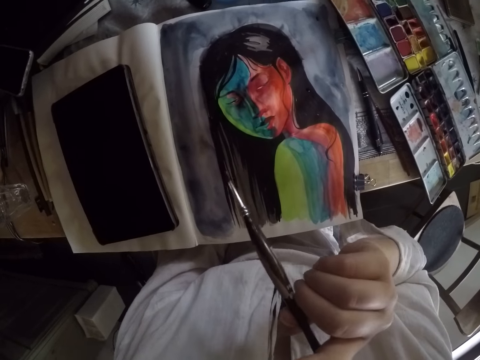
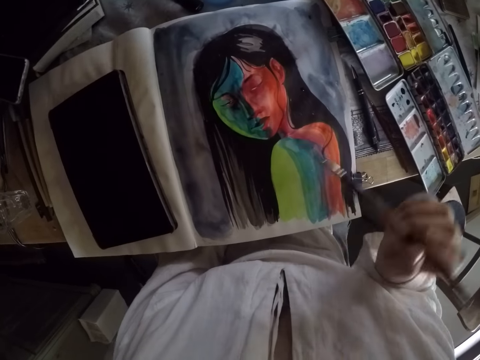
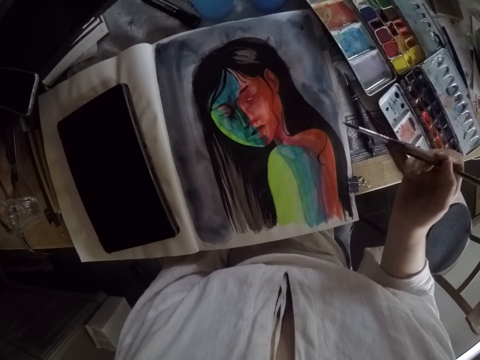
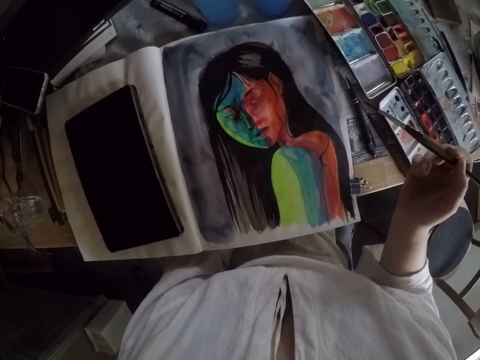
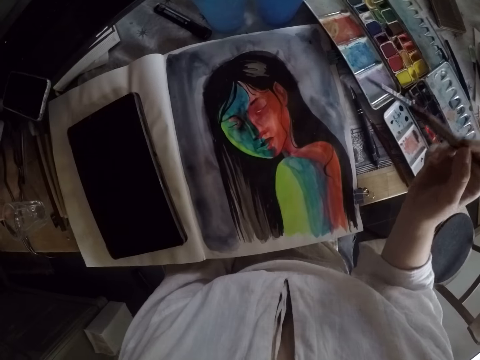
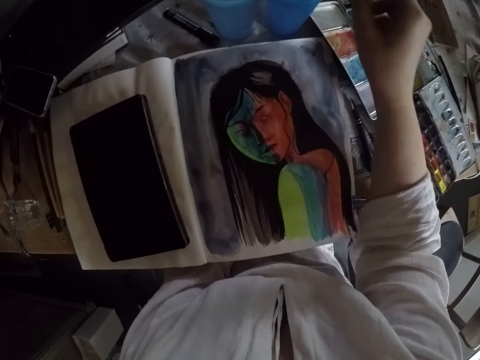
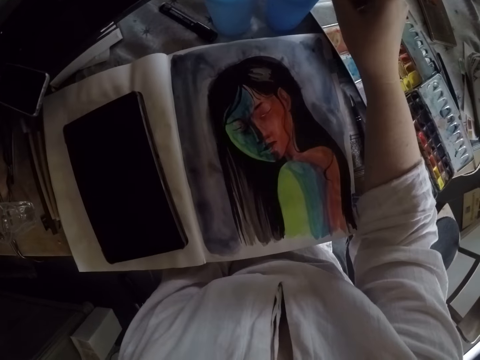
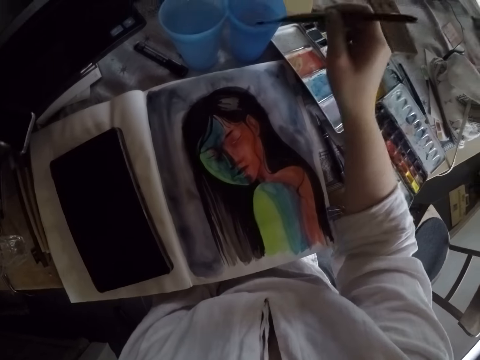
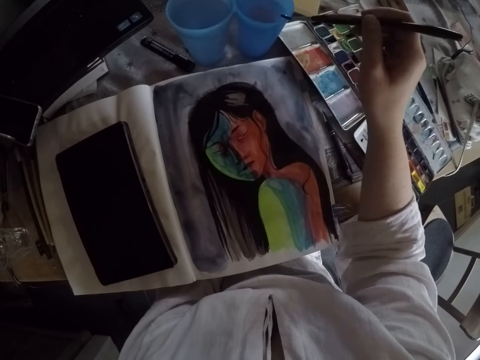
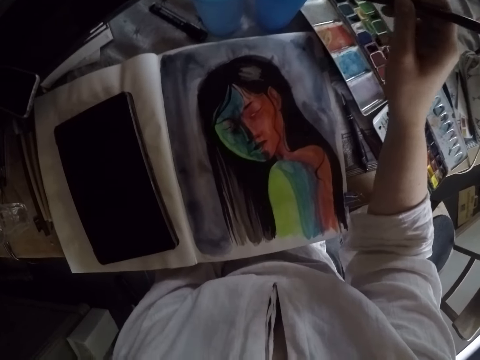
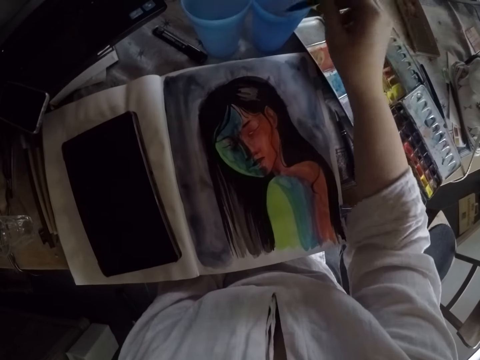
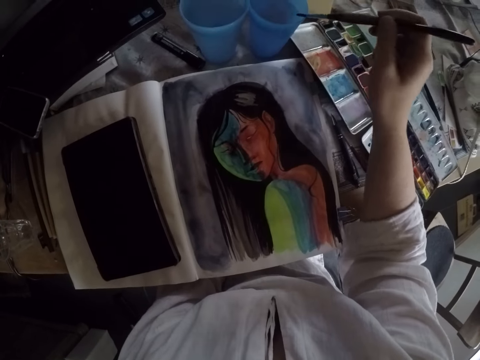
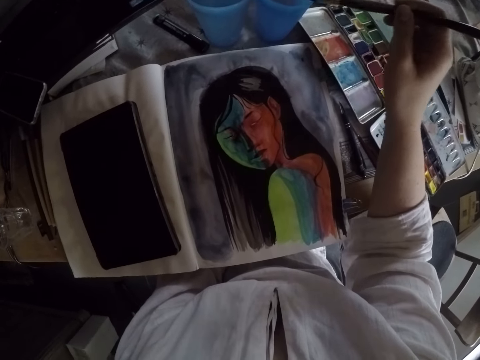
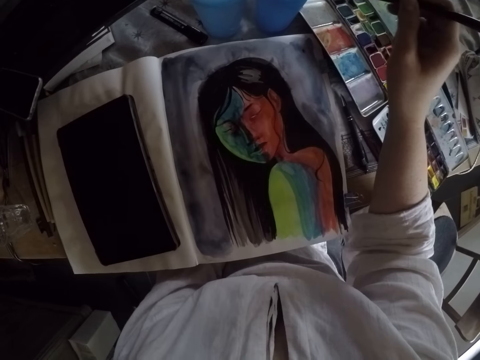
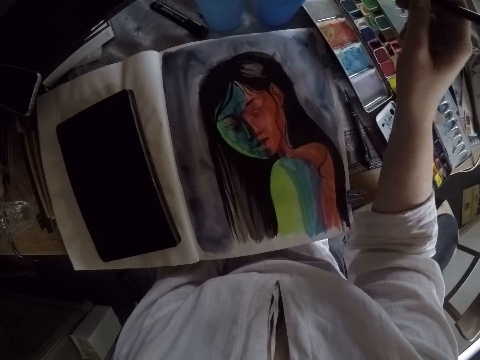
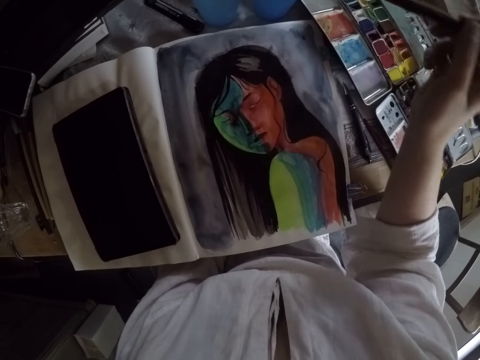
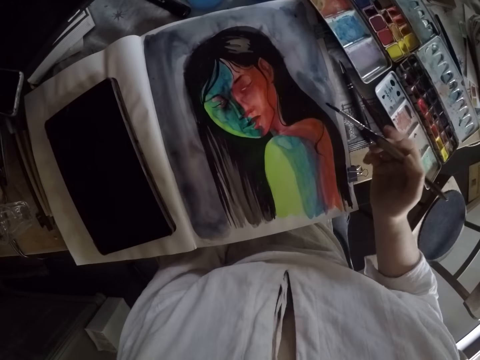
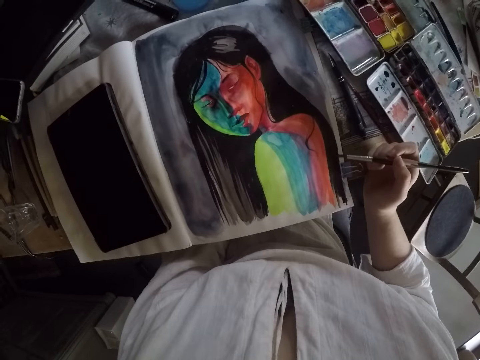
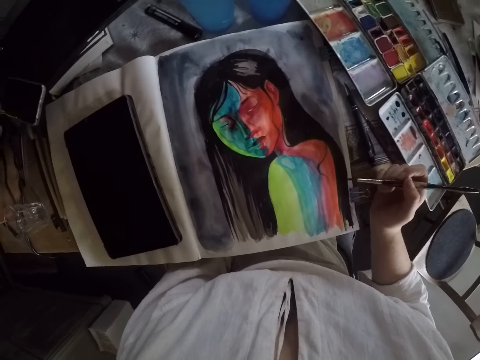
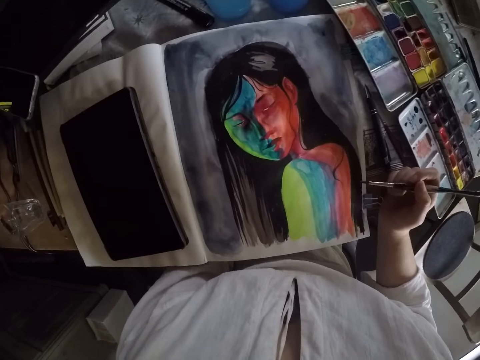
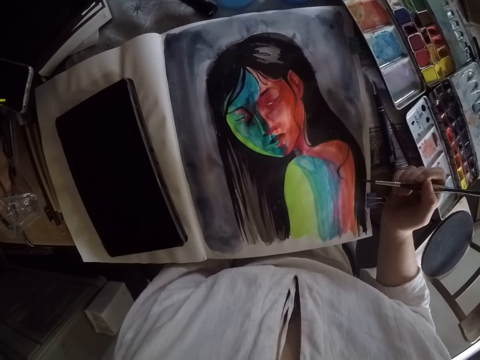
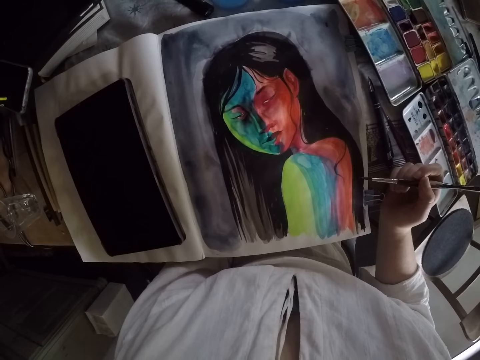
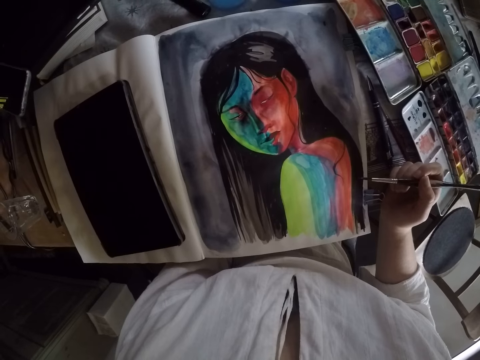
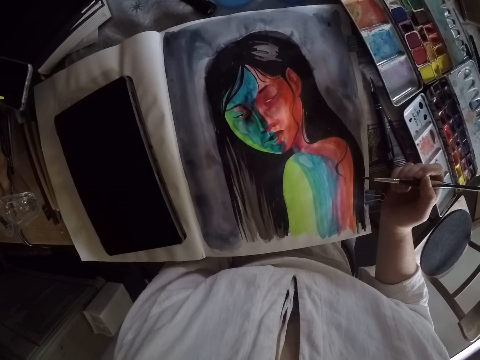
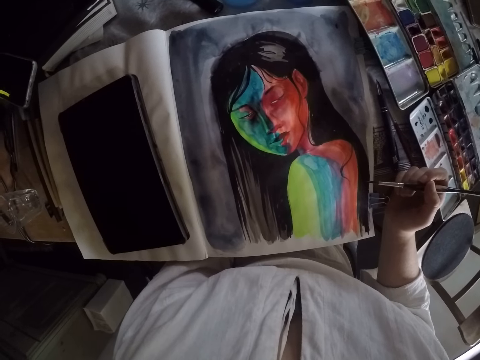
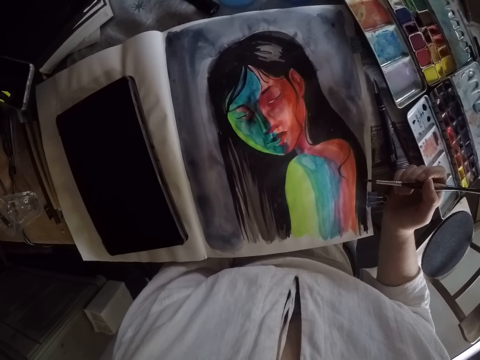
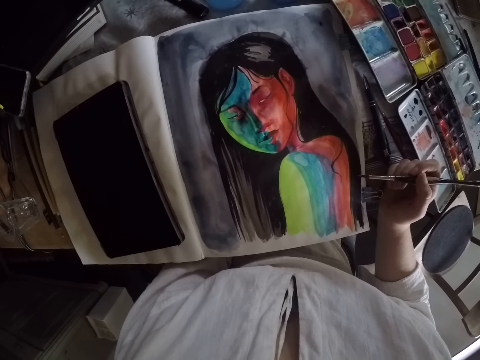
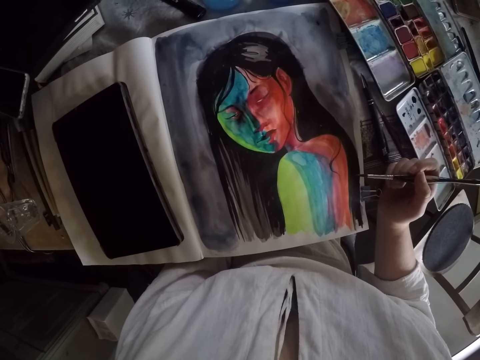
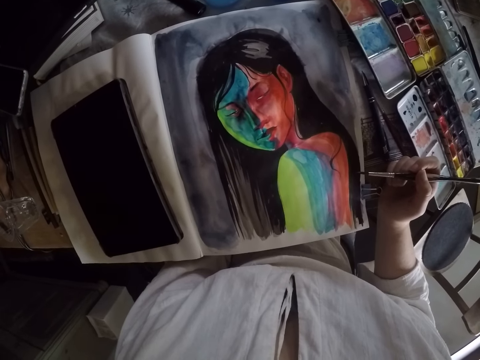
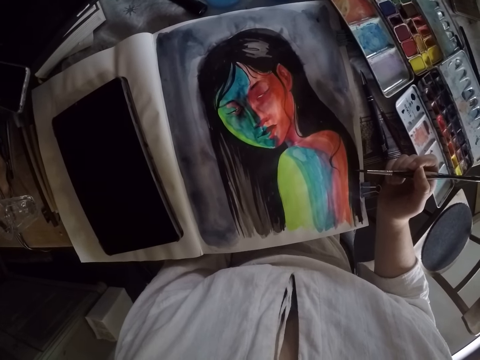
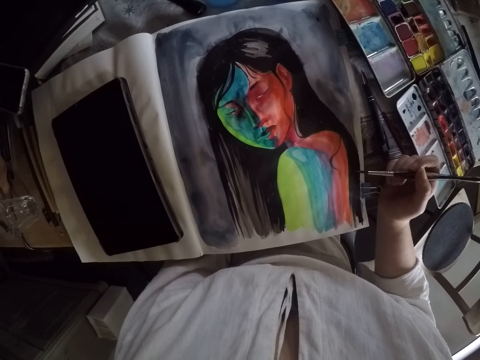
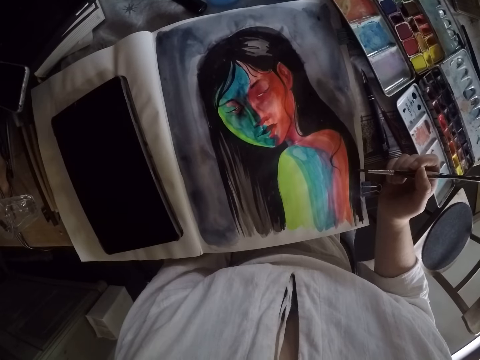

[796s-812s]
The camera wearer lowers her right hand. She stretches her right hand forward. She dips the brush in the cup. She wipes the brush on the edge of the water container. She places her right hand on the table. She paints the painting. She stops painting.

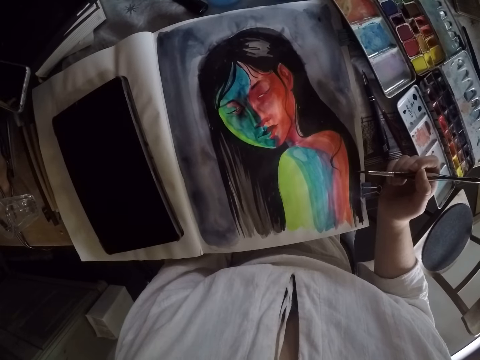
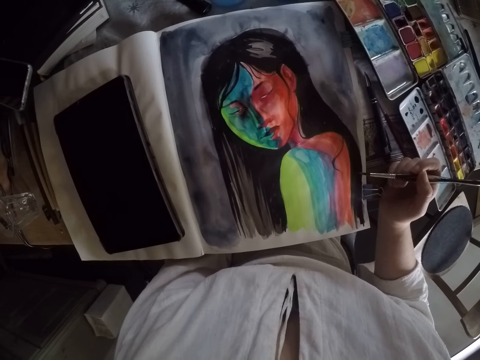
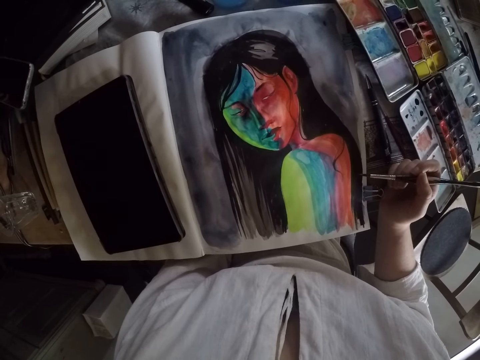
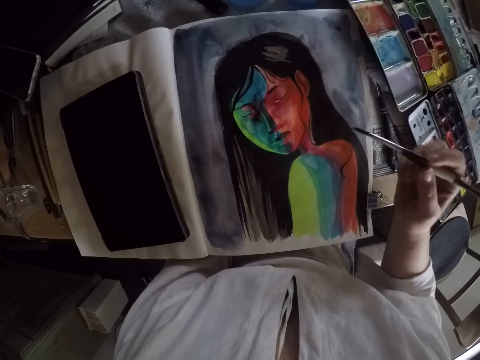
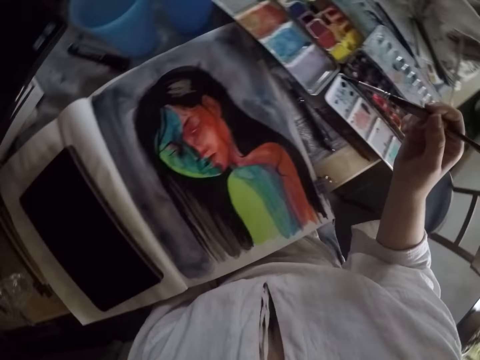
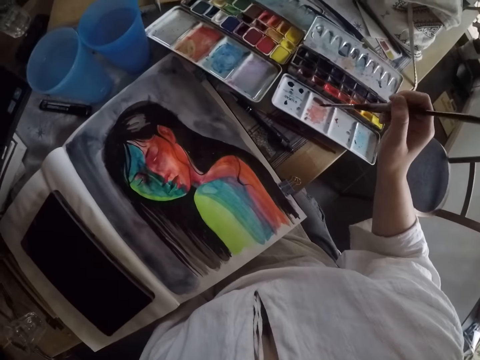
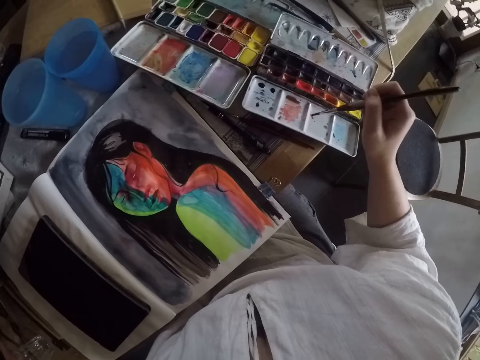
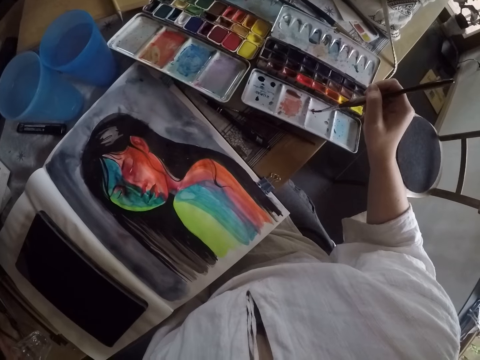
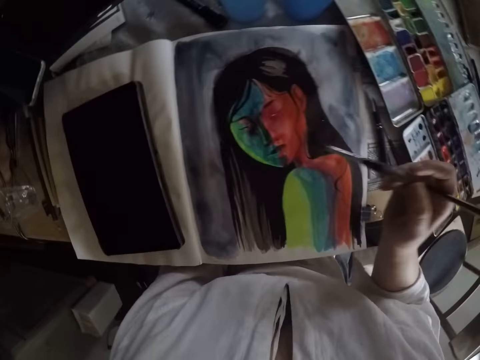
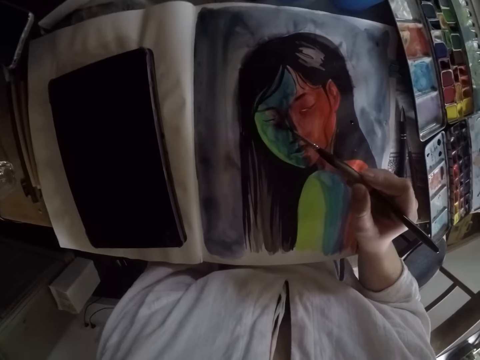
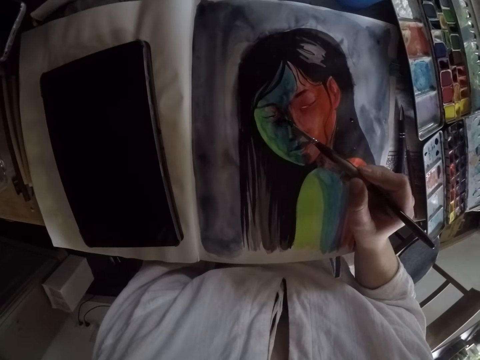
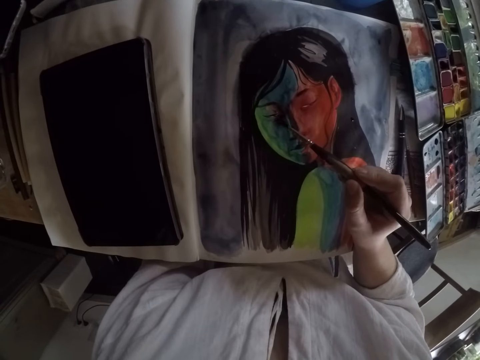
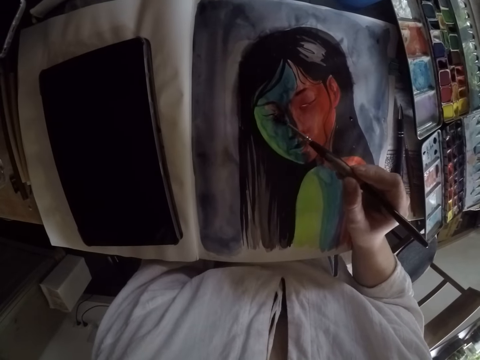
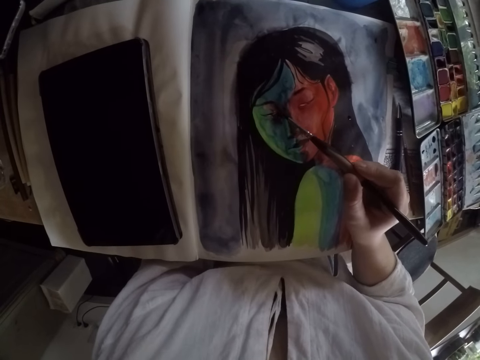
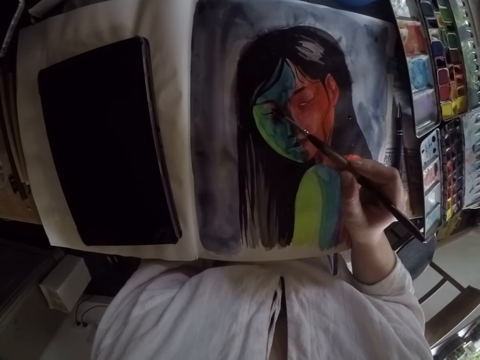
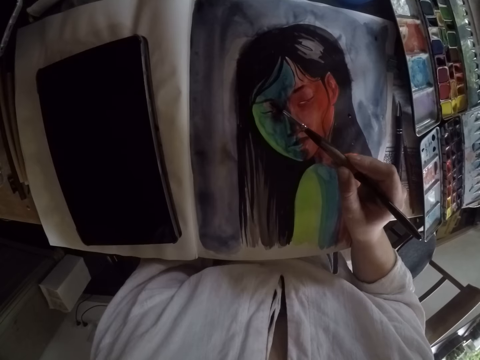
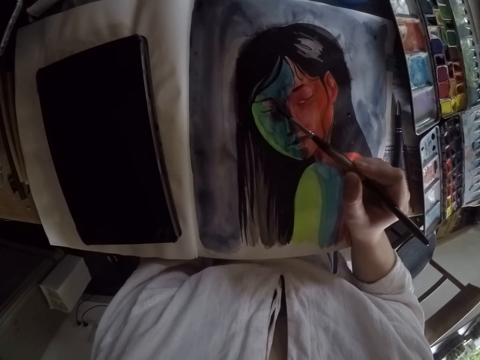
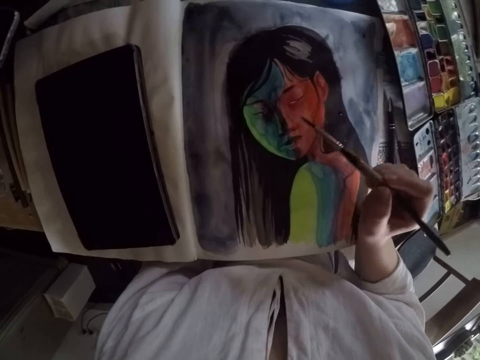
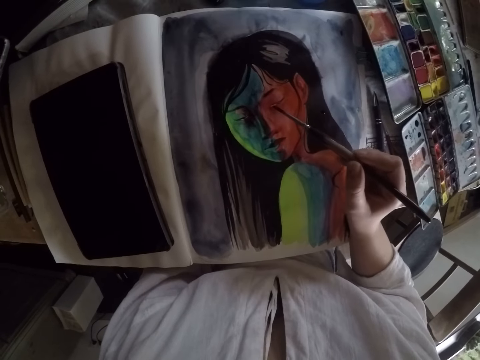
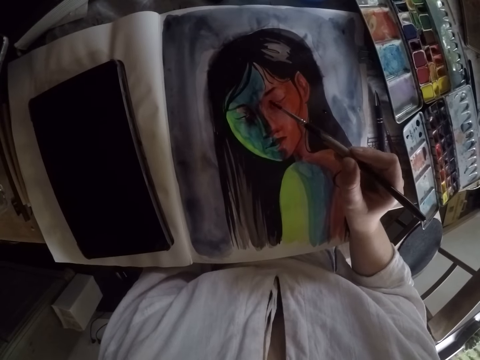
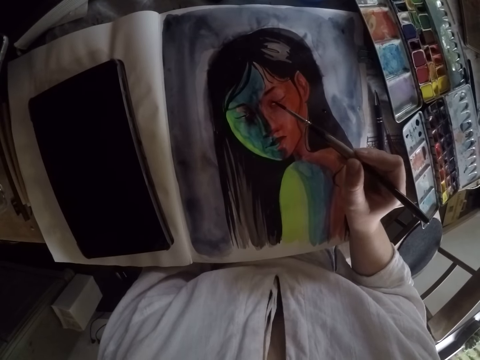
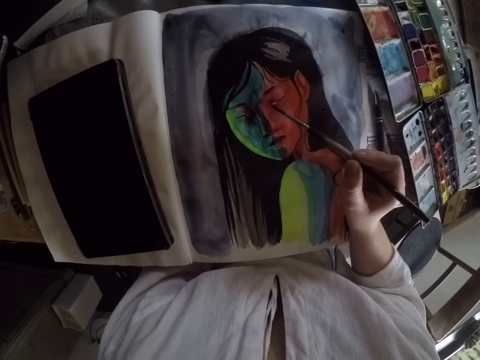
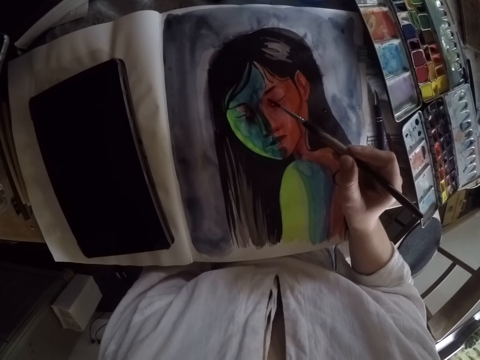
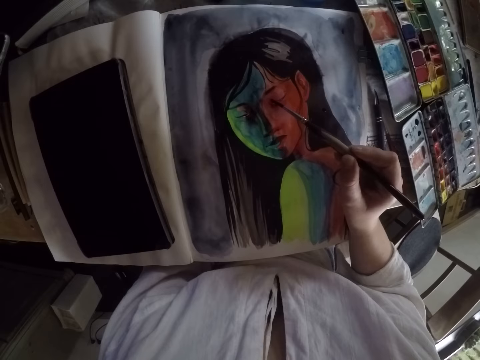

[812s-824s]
The camera wearer lifts the brush. They rub paint on the former palette with the brush. They apply color on the brush. They paint the image with the brush.
